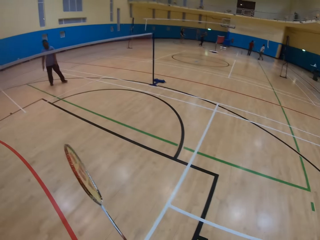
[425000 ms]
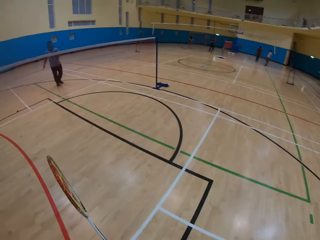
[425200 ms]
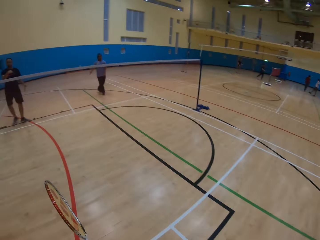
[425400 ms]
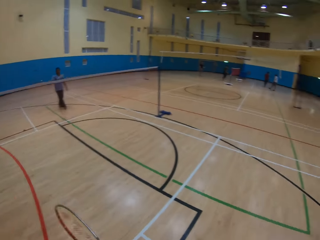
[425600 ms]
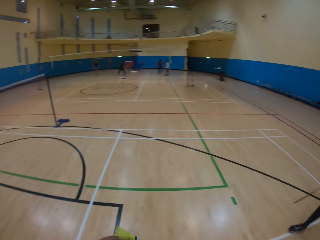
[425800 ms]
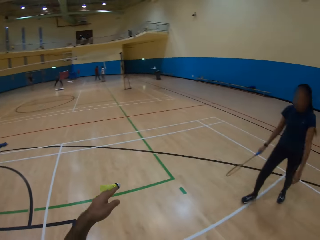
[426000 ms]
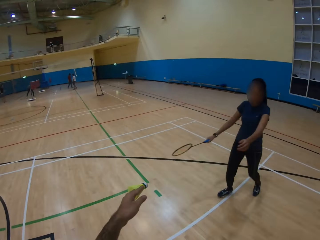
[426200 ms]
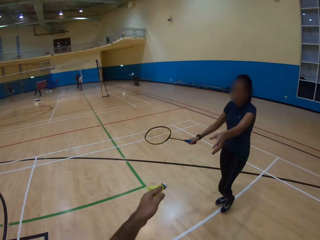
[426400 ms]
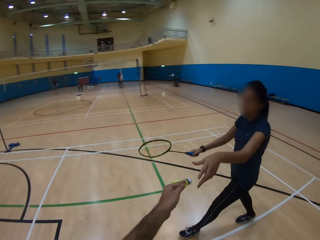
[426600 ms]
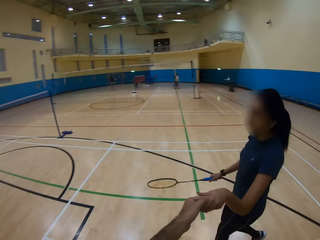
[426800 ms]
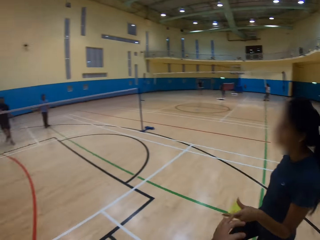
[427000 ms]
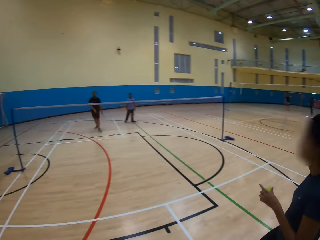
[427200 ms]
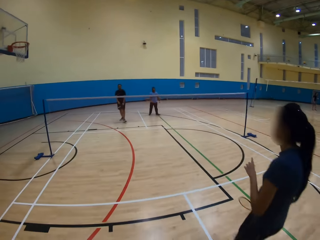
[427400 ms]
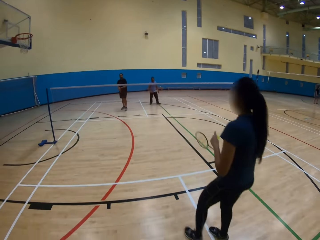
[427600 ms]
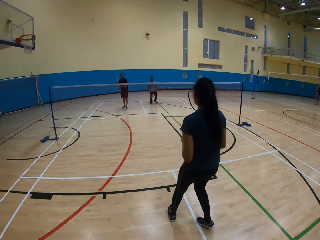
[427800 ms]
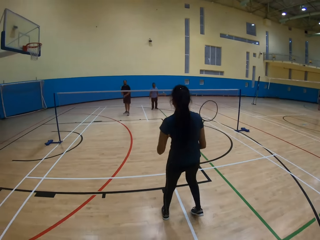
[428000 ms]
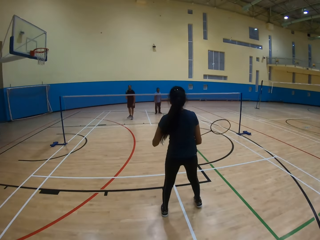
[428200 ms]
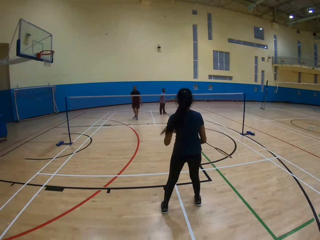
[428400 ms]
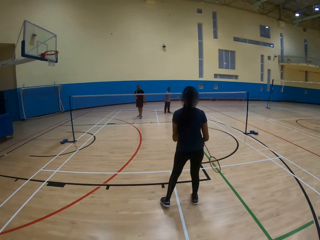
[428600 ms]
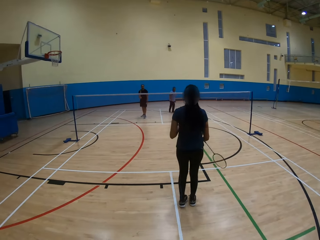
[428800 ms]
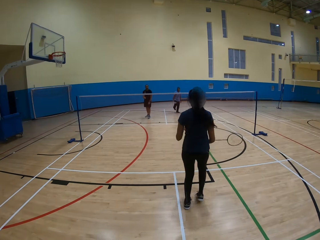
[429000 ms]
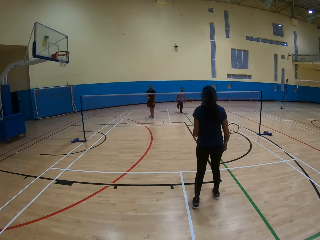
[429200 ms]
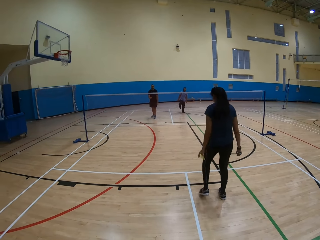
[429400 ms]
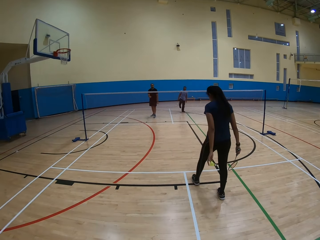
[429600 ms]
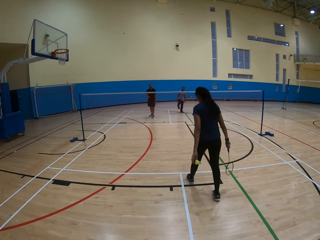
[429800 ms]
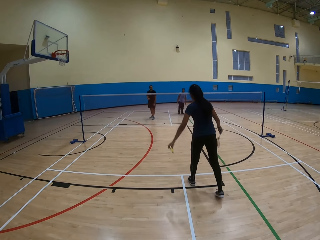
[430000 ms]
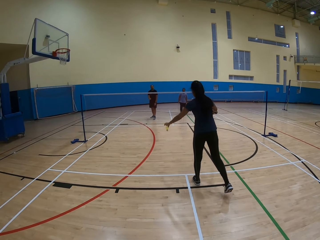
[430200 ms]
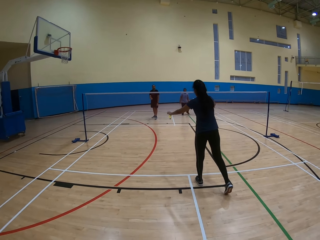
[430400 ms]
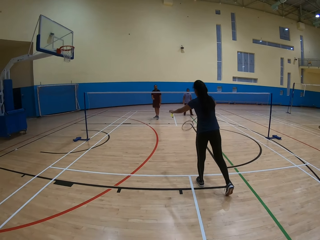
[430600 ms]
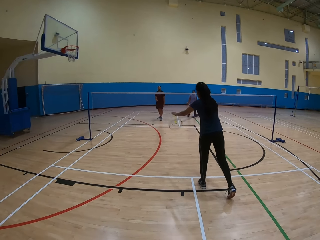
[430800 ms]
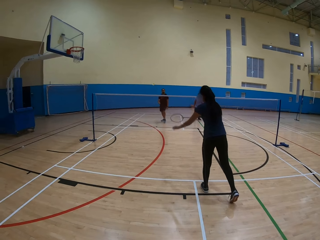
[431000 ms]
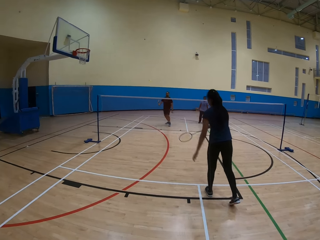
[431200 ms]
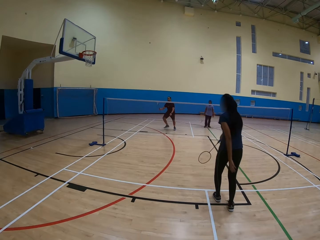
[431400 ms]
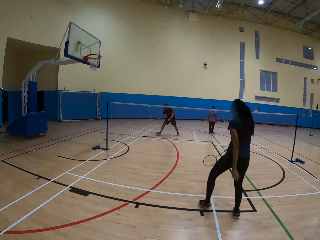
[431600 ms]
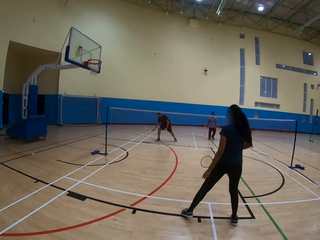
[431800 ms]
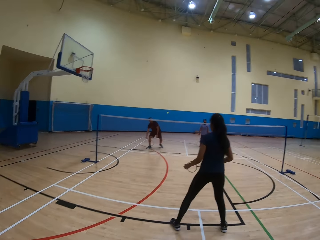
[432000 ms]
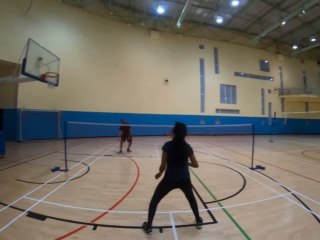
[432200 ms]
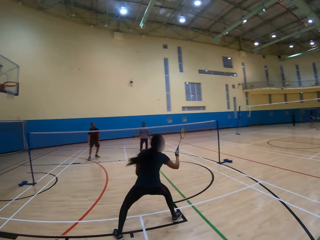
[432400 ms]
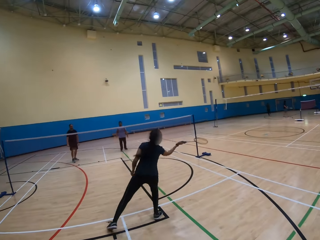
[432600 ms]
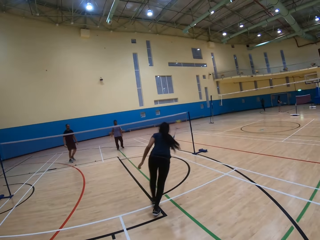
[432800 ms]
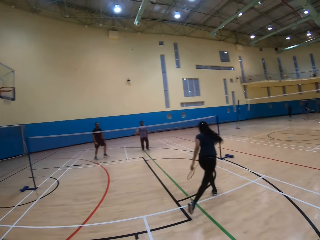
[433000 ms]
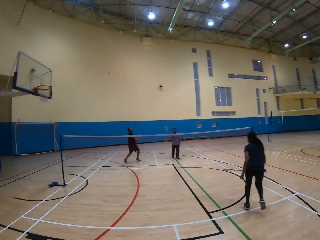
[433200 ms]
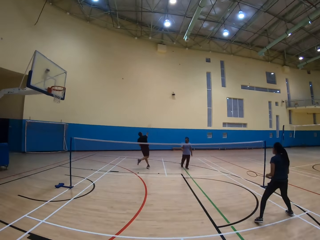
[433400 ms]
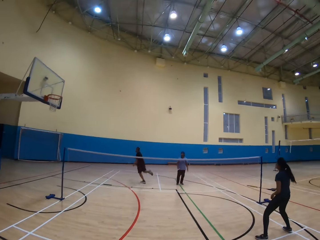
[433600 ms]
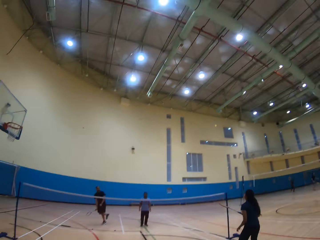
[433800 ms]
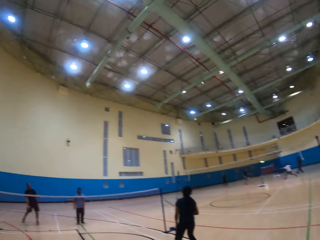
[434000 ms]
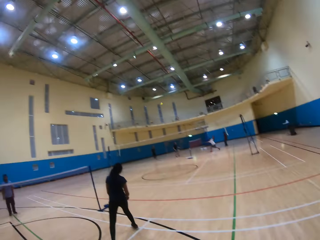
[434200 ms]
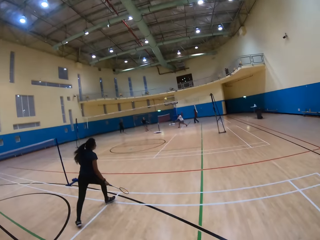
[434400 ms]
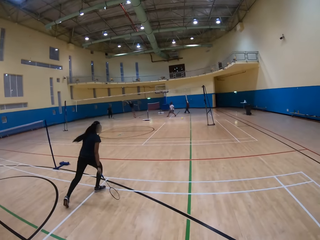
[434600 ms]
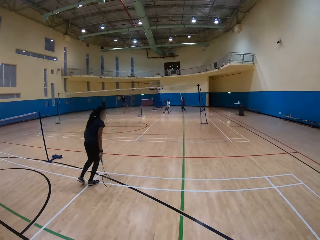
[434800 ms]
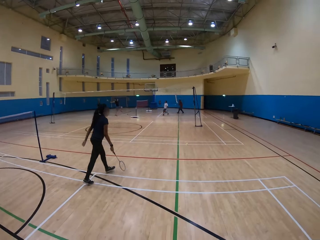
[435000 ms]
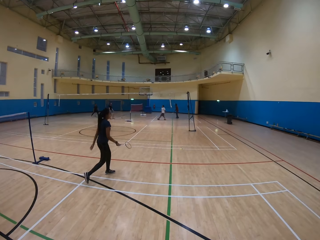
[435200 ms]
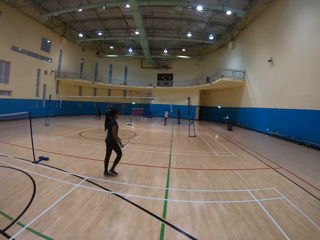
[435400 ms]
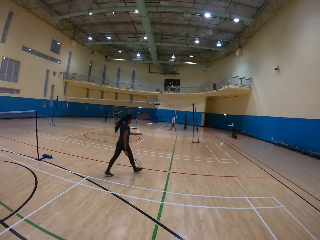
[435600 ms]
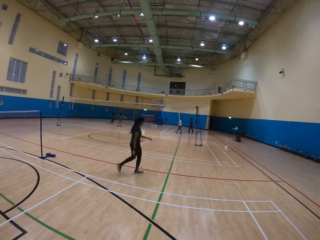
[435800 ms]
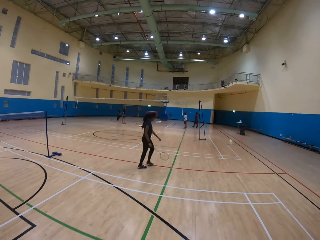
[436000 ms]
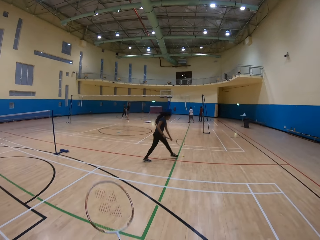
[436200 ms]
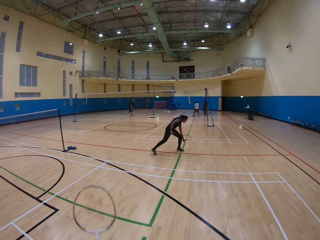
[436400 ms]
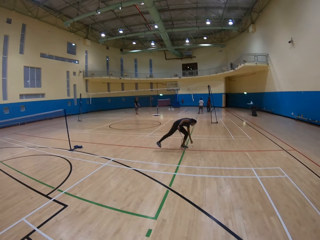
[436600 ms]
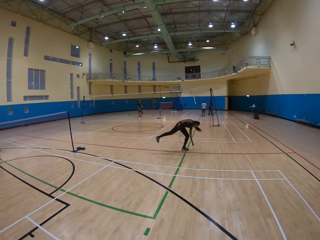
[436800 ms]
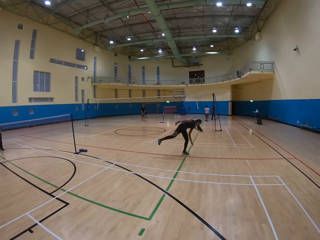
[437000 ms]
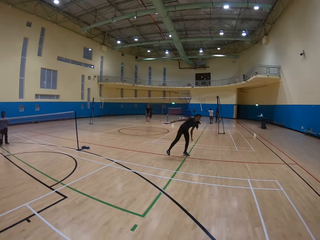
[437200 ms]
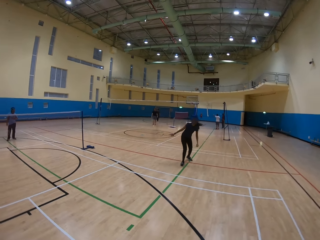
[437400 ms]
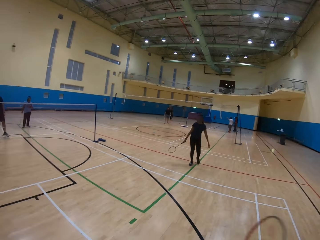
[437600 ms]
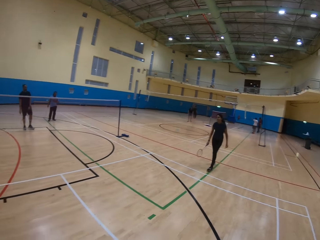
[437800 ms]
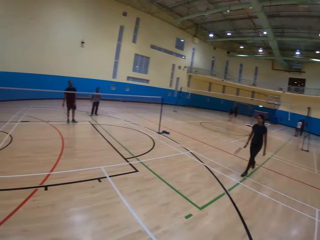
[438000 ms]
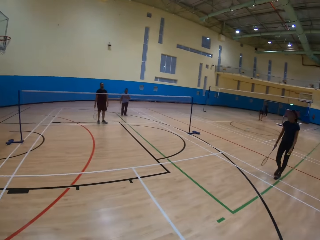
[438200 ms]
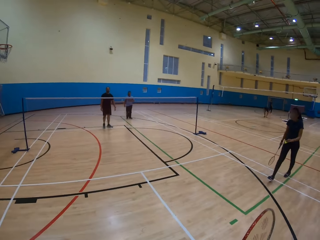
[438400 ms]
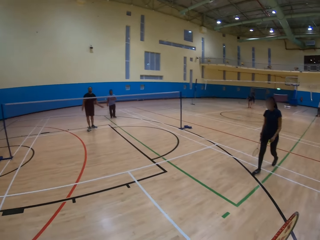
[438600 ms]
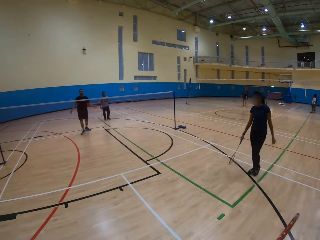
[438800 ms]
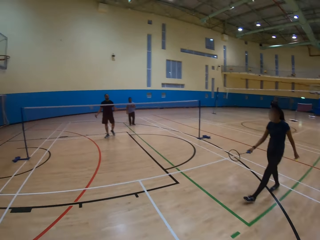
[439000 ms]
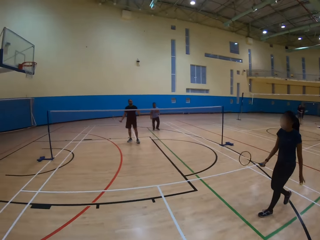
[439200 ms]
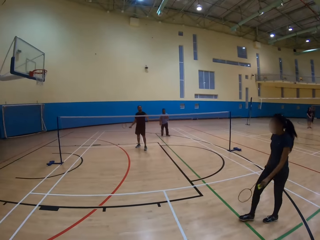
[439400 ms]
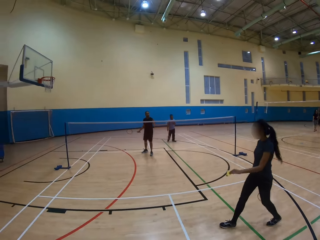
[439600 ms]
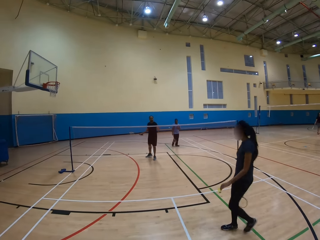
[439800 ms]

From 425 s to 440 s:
The camera wearer passes the ball to a lady. They look around. The lady throws the ball. A man throws the ball. The lady collects the ball.

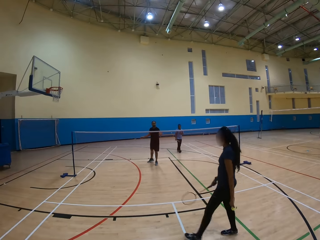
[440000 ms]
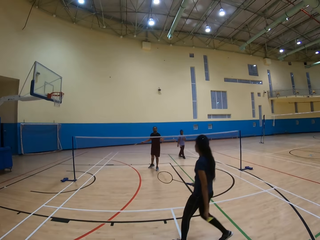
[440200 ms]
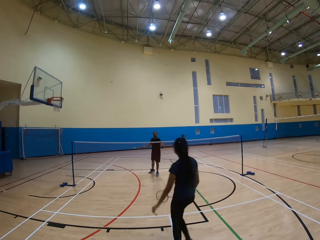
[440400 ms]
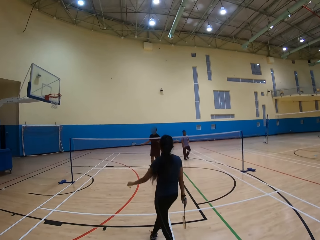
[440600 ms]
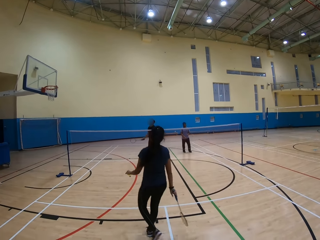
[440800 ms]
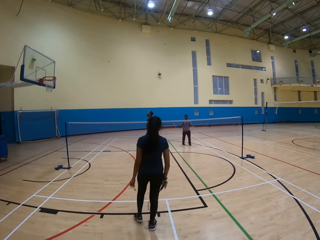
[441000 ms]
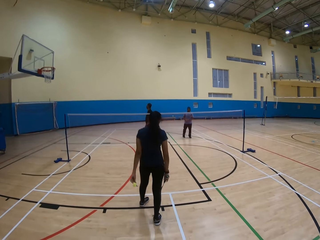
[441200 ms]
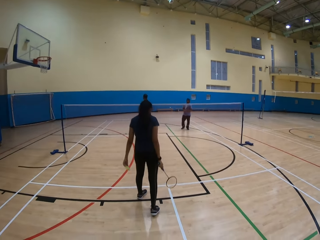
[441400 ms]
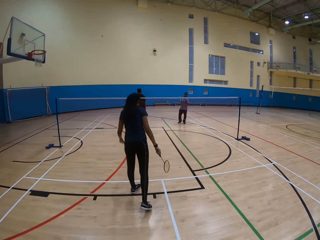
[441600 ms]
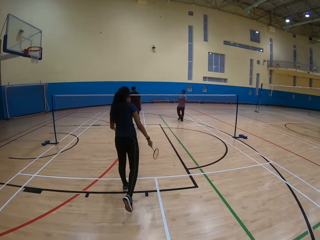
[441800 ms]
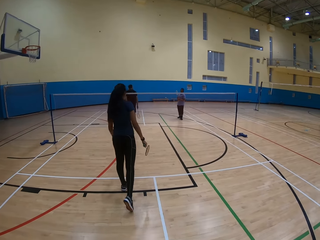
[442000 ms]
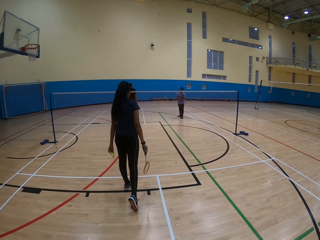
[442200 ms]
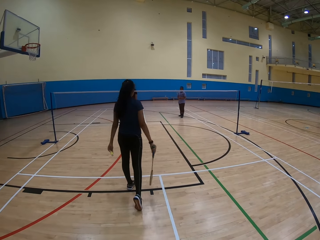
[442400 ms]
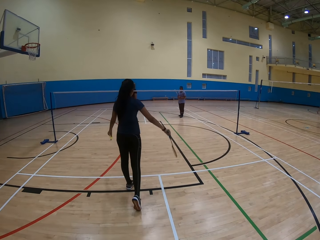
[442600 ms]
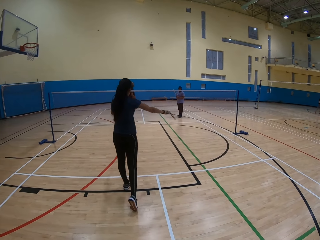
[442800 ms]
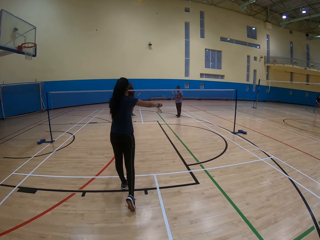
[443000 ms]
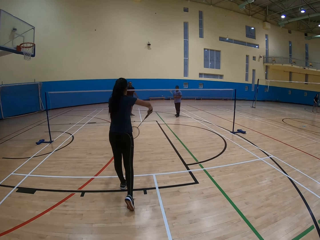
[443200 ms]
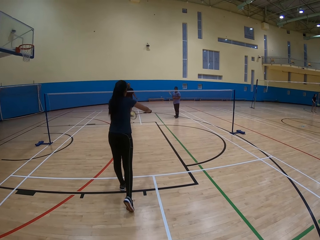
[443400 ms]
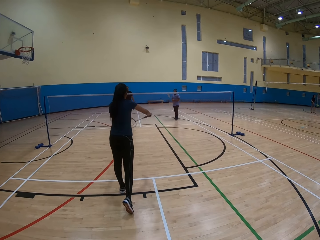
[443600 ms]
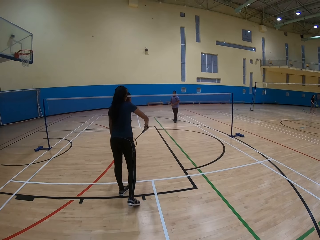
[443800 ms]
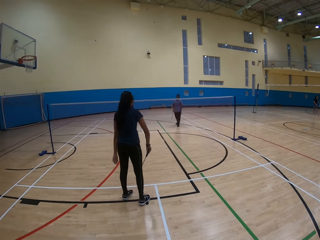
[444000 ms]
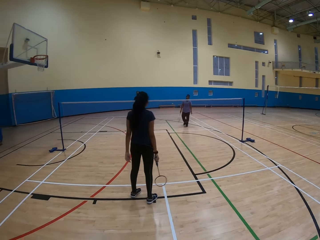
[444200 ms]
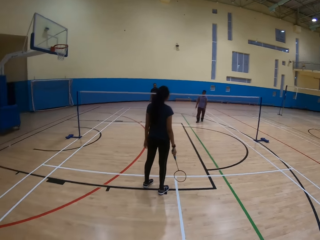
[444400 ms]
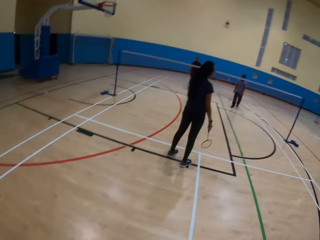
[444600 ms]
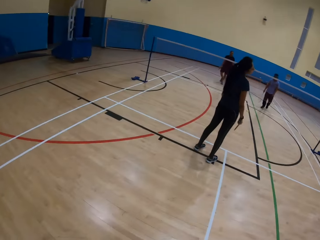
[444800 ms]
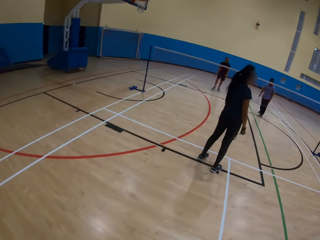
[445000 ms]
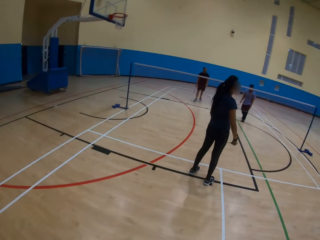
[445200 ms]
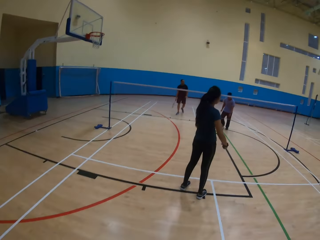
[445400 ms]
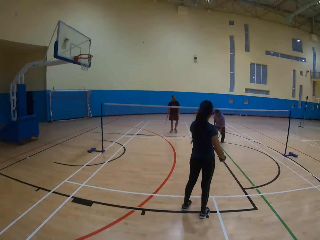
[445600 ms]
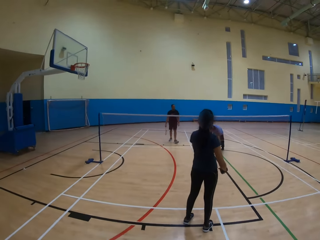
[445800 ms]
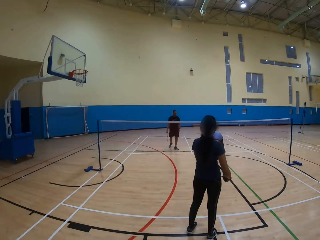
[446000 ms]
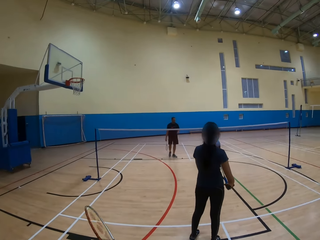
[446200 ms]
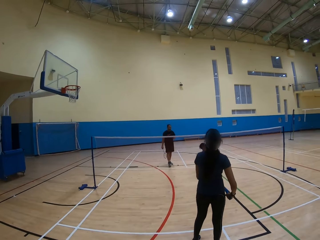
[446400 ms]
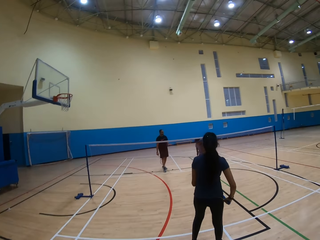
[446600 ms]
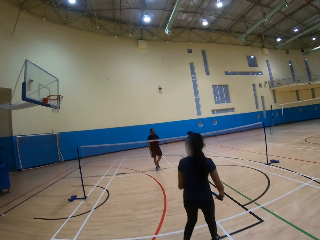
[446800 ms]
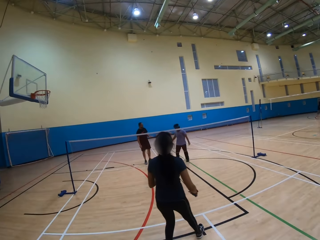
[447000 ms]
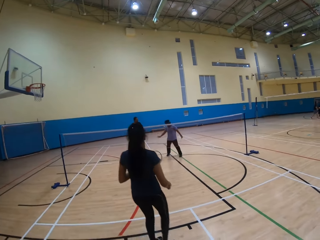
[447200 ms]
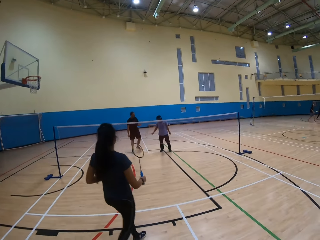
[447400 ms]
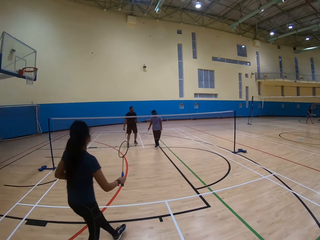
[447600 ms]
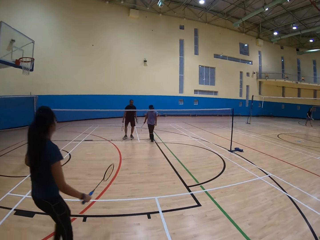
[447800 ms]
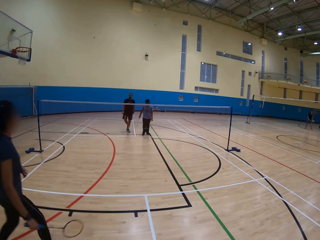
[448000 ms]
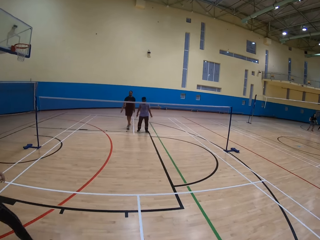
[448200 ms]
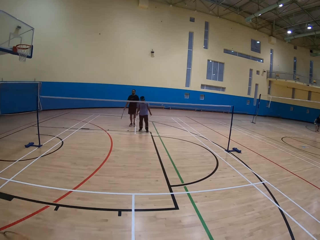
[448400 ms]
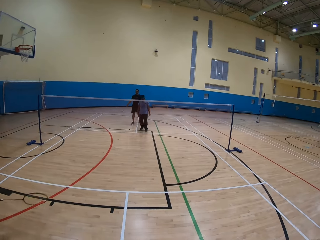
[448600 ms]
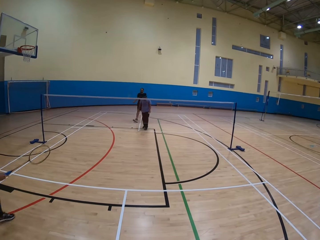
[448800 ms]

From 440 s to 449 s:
A lady throws the ball. A man collects the ball.
